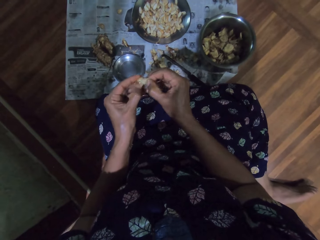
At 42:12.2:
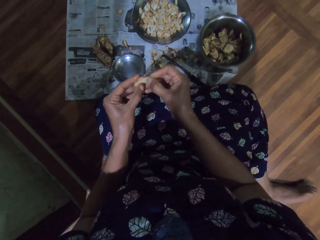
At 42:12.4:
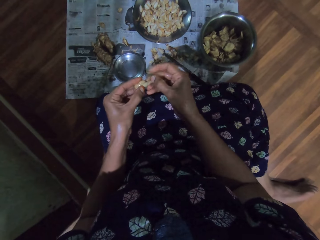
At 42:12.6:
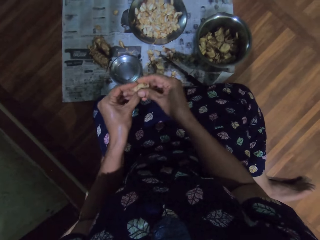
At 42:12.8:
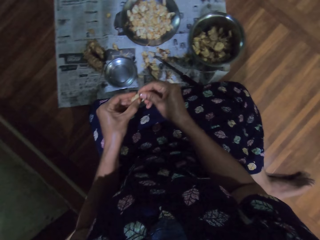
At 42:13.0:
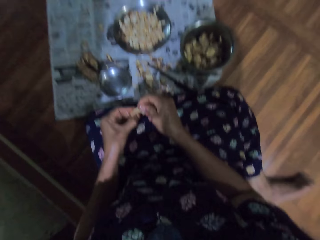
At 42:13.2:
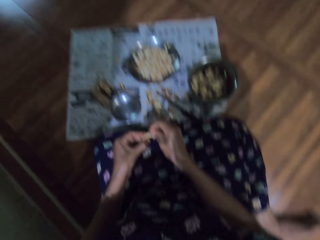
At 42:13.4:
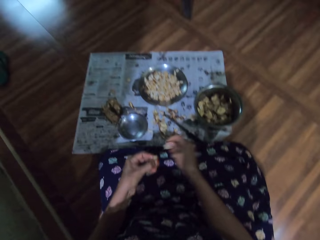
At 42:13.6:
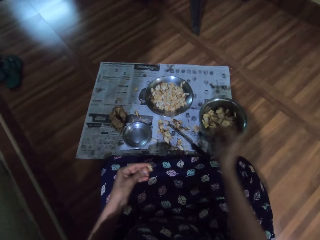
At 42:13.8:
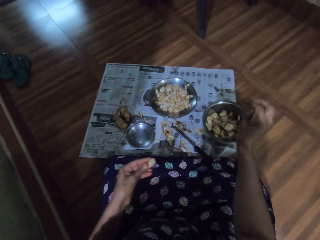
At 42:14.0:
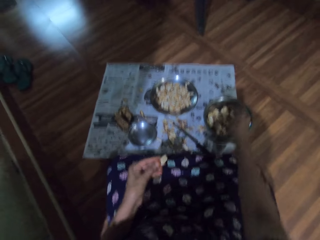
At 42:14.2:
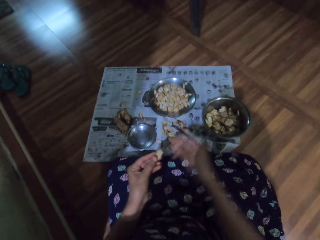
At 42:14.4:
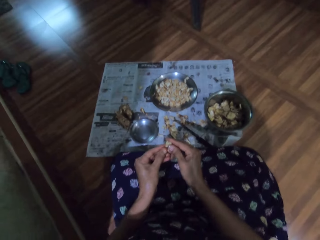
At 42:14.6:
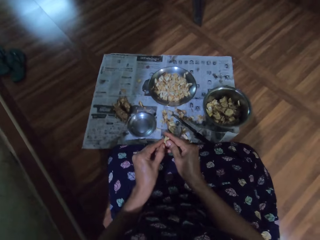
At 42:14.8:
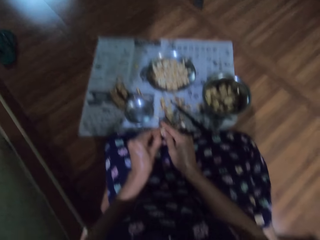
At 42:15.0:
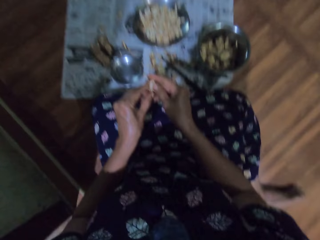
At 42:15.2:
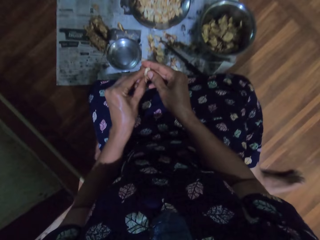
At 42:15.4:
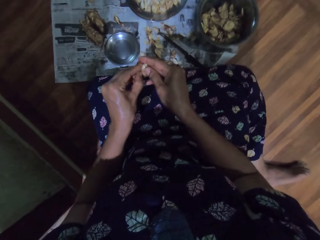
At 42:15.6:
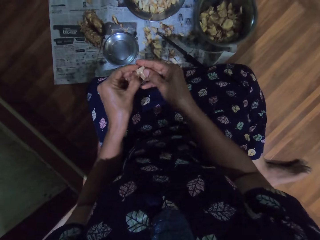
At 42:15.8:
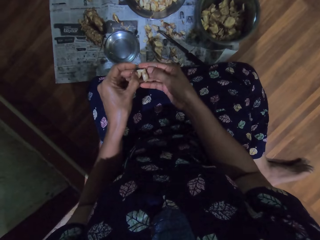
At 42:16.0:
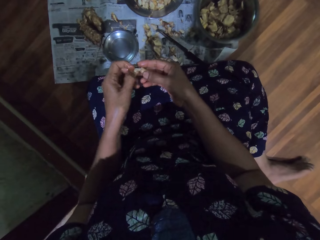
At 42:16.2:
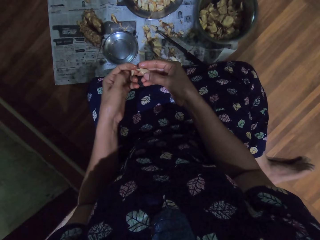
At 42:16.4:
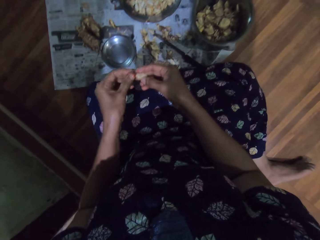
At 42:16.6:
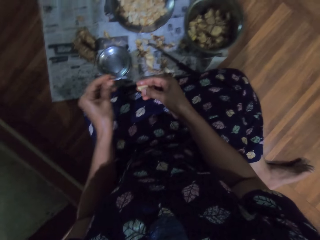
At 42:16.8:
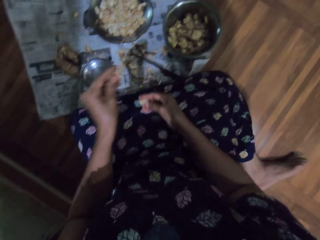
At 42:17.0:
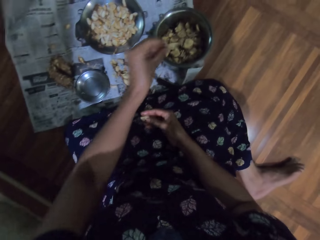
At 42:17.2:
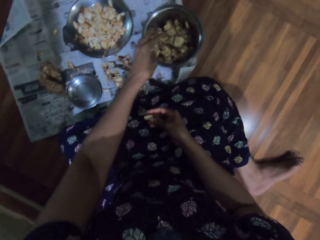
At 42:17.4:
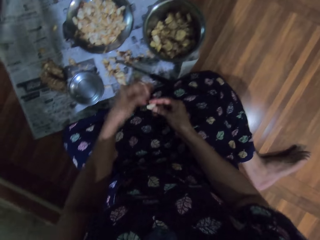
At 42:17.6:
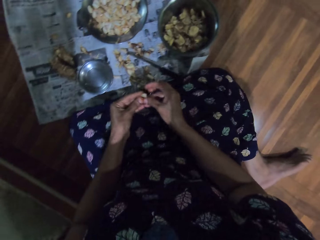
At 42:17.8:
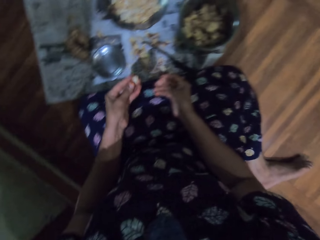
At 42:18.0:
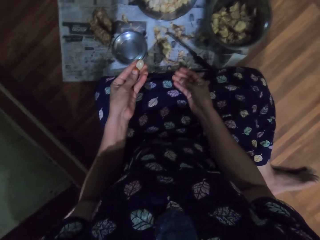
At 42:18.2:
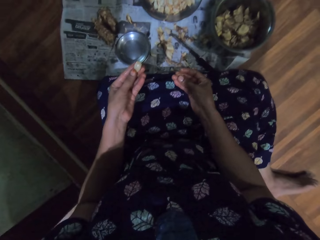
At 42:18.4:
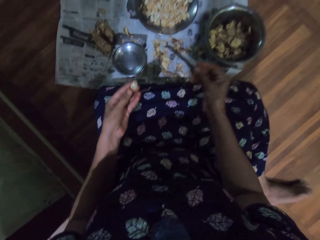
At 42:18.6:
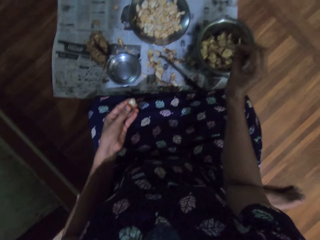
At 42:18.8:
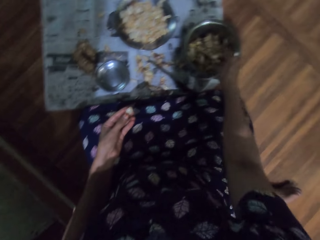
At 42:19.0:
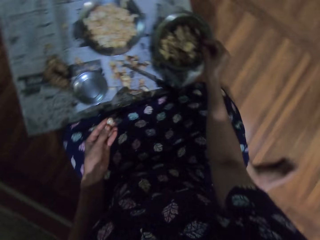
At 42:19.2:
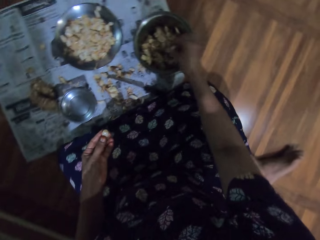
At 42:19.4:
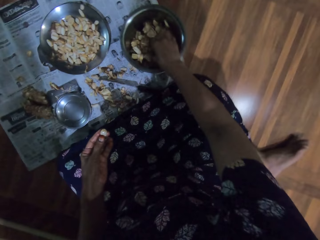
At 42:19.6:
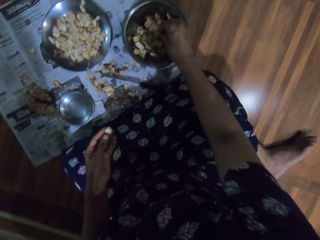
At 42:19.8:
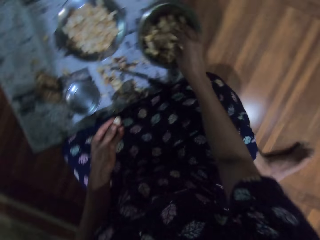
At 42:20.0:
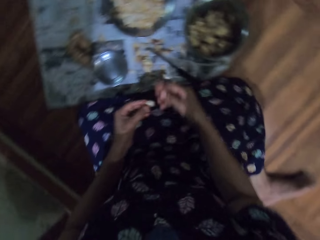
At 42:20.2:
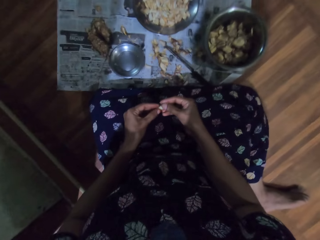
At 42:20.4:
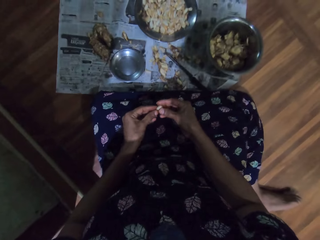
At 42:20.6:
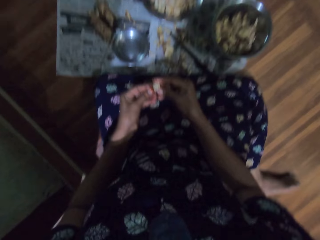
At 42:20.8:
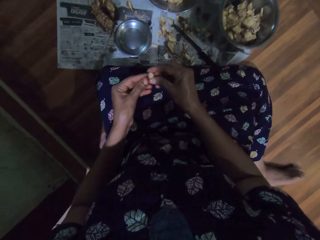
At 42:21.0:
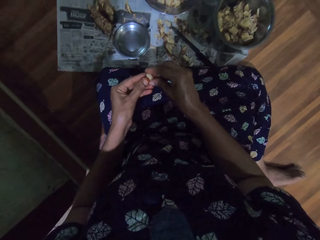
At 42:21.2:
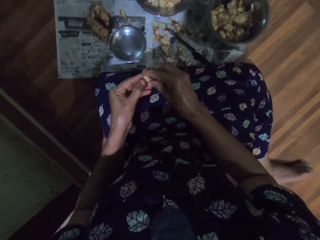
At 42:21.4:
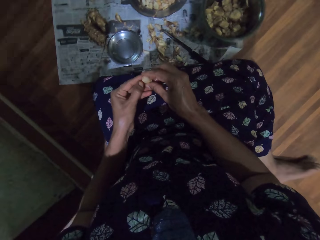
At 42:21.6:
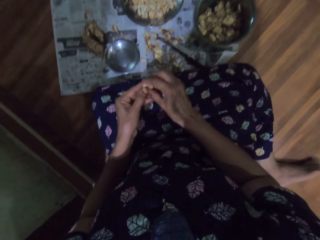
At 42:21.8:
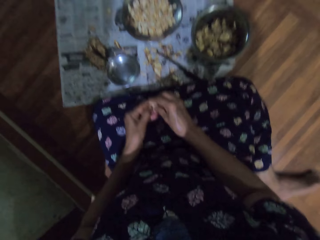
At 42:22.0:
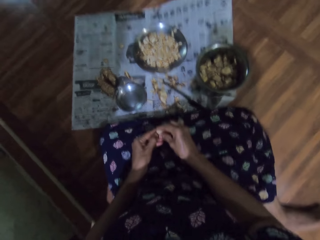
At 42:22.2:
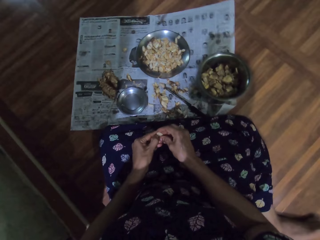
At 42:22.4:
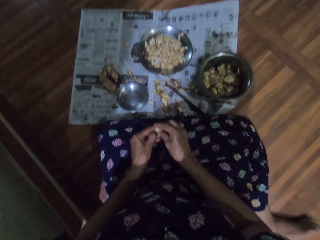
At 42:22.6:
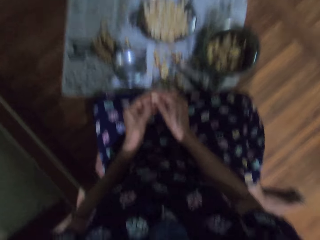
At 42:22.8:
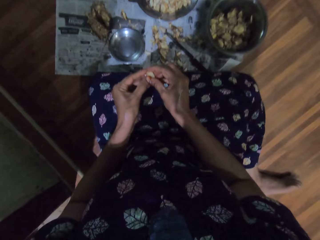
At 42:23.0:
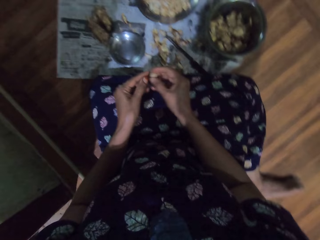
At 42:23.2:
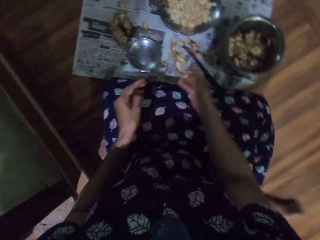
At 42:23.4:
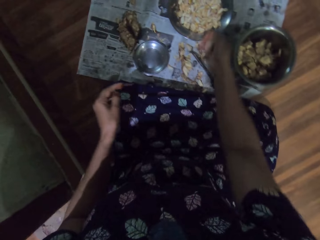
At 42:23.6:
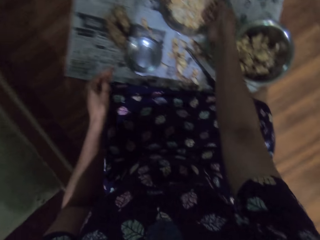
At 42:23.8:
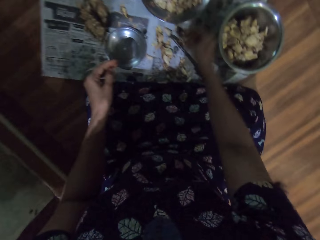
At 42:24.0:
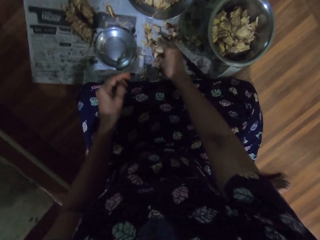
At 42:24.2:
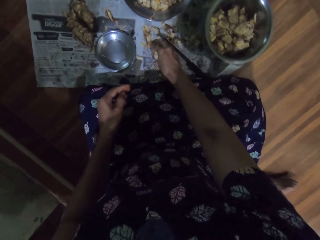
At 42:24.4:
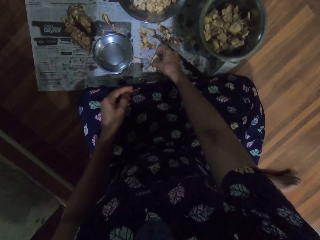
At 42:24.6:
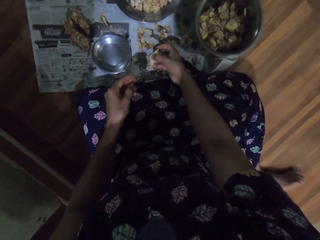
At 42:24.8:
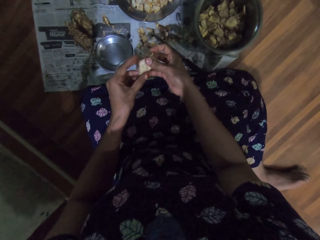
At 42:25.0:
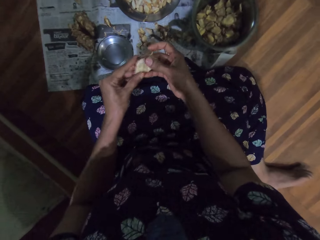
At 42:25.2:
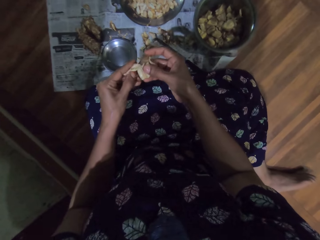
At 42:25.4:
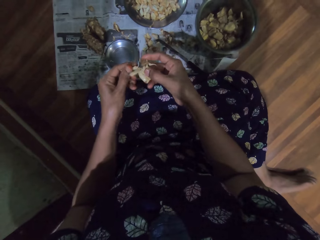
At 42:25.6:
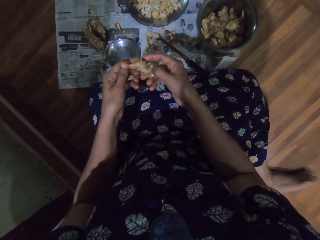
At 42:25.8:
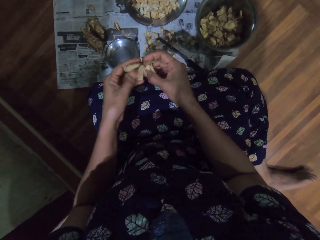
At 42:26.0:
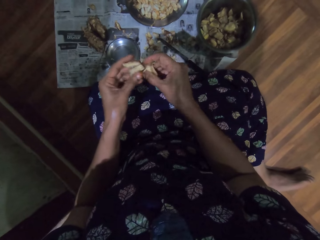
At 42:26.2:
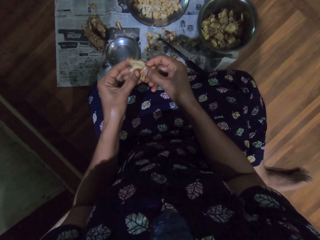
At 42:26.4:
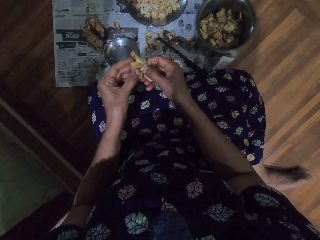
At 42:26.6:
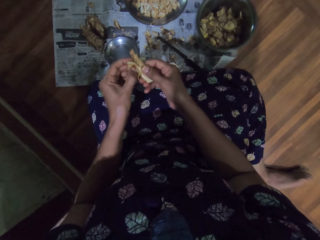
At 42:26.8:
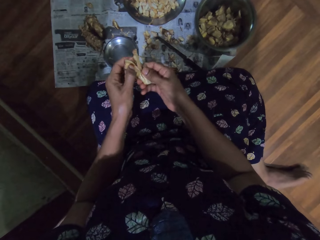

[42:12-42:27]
The camera wearer drops the fruit pod in her right hand into the bowl on the ground. She peels something with both hands. She extracts a seed from the fruit pod with her hands. She drops the fruit pod in her left hand into the bowl on the ground. She passes the seed in her right hand to her left hand. She touches the fruit pods in the bowl on the ground with her right hand. She peels the seed with her hands. She drops the seed in her right hand into the plate on the ground. She picks a fruit pod from a magazine on the ground with her right hand. She peels the fruit pod with her hands.

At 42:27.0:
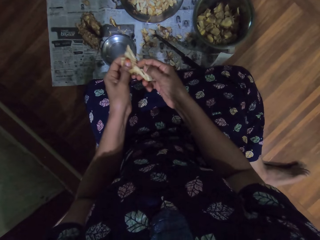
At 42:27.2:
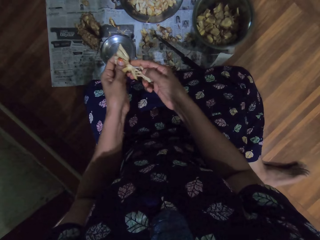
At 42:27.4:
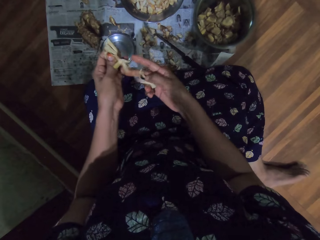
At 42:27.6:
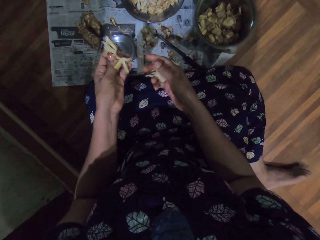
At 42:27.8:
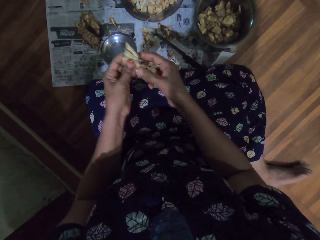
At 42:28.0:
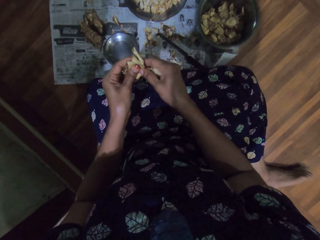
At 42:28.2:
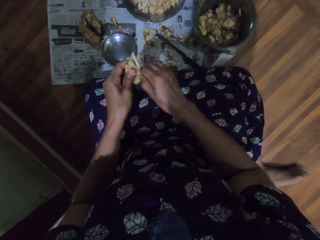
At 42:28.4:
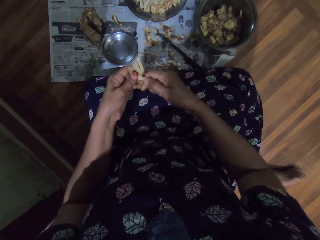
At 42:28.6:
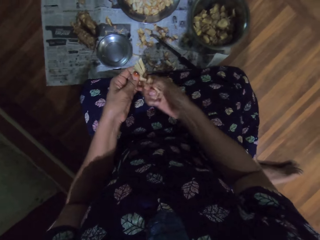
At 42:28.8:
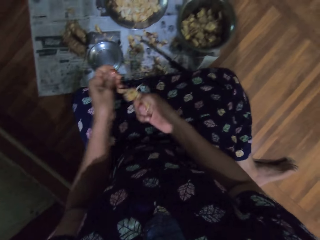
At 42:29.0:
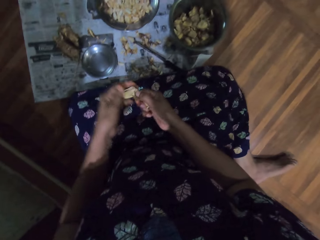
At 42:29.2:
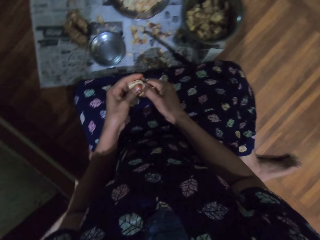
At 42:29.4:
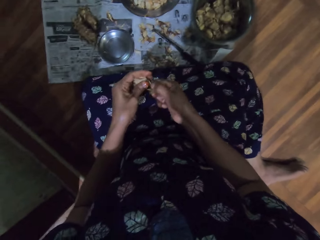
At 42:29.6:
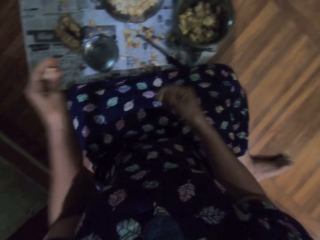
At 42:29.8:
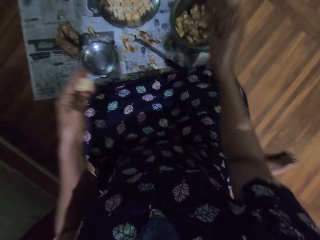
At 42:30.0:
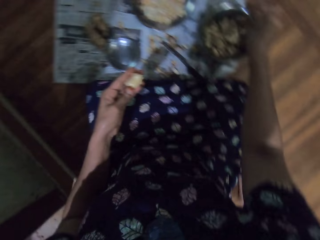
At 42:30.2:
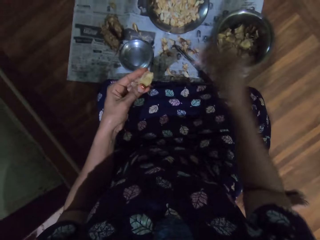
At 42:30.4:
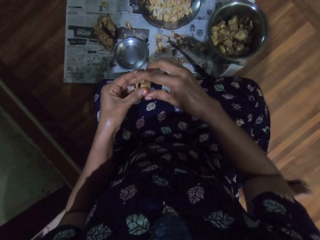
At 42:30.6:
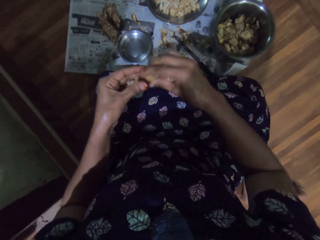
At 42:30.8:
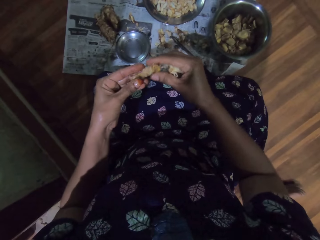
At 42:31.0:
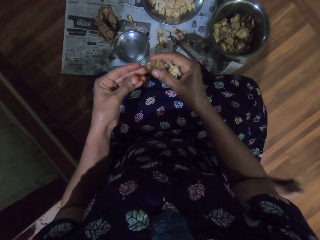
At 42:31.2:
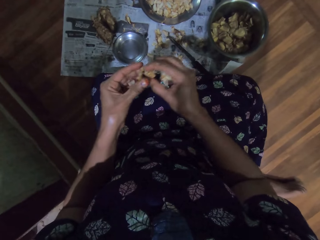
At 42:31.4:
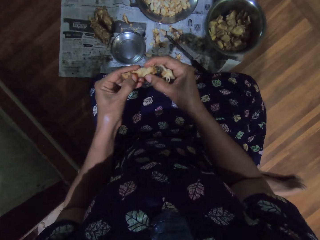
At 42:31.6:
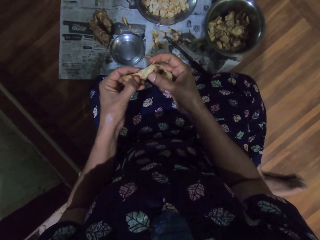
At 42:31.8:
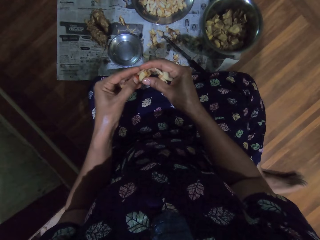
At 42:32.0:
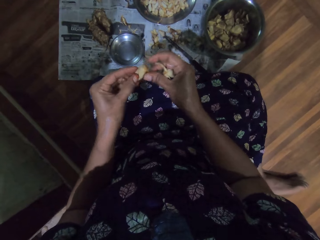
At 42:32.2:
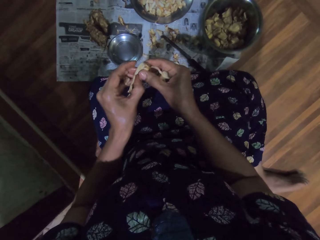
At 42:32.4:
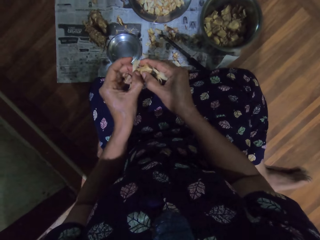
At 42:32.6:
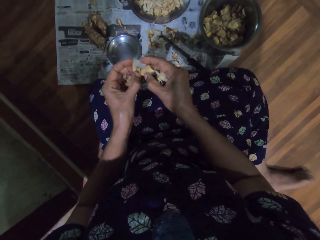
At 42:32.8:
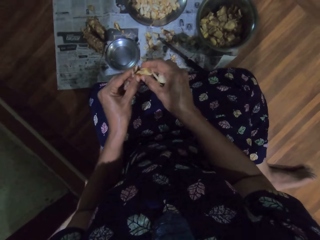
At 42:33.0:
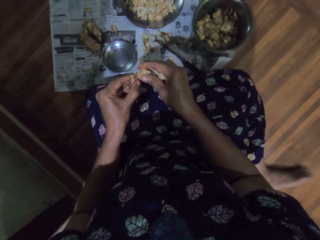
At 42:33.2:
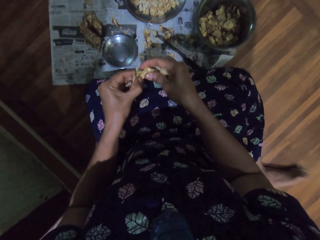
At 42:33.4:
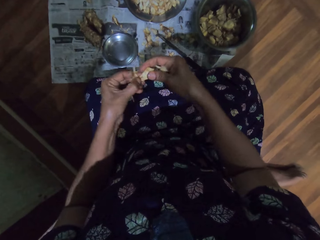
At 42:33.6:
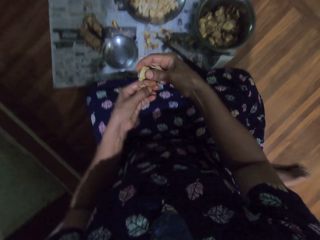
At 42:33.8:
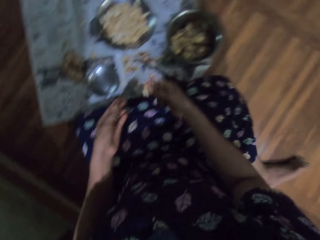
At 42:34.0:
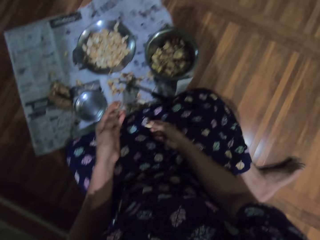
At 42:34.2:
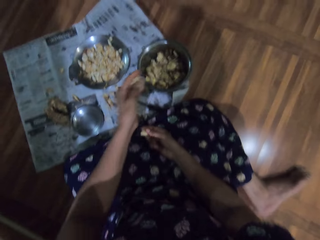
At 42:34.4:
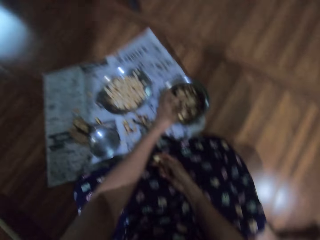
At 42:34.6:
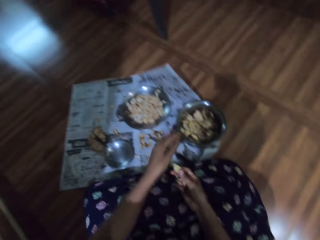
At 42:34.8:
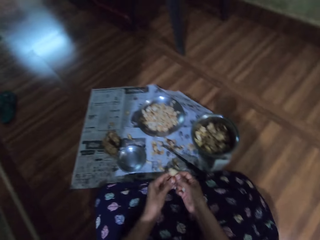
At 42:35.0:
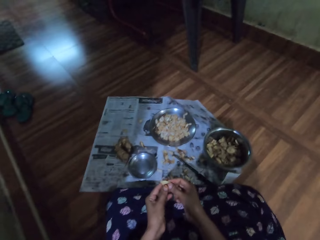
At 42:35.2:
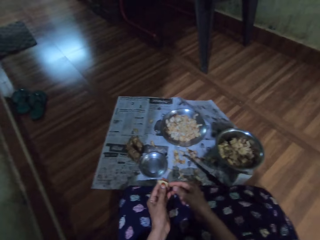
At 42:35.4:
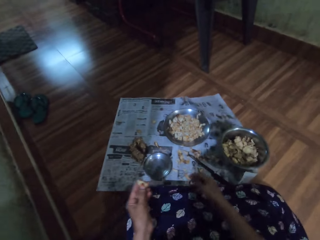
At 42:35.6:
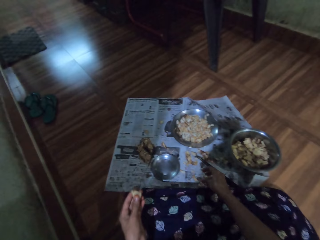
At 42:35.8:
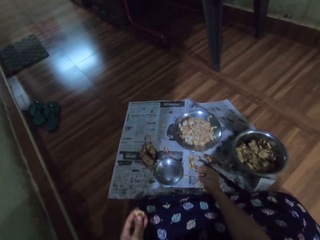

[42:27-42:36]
The camera wearer sings. She drops the fruit pod in her right hand into the bowl on the ground. She peels the fruit pod with her hands. She drops the fruit pod in her right hand into the bowl on the ground.
